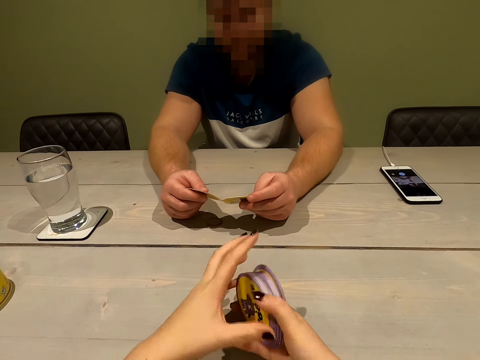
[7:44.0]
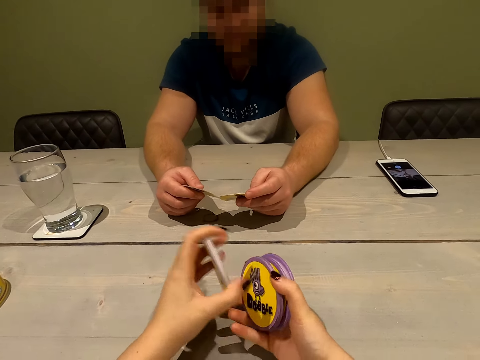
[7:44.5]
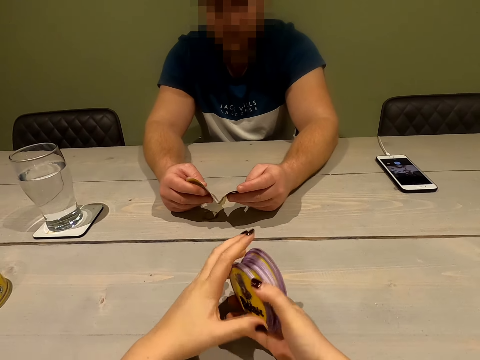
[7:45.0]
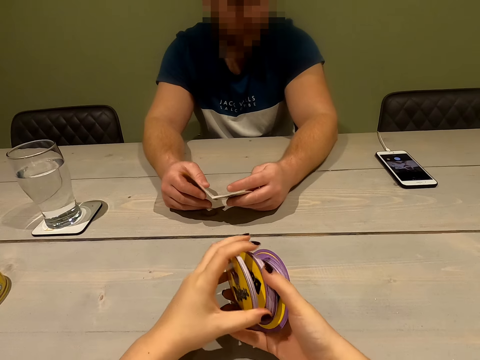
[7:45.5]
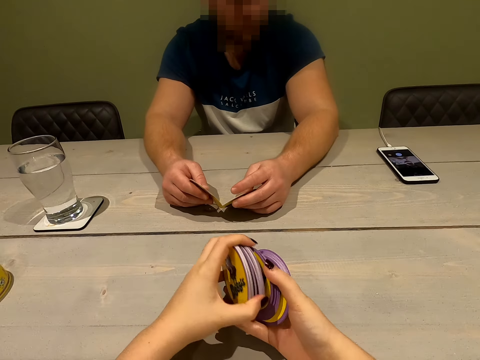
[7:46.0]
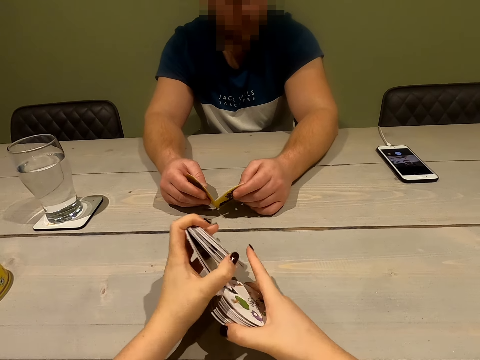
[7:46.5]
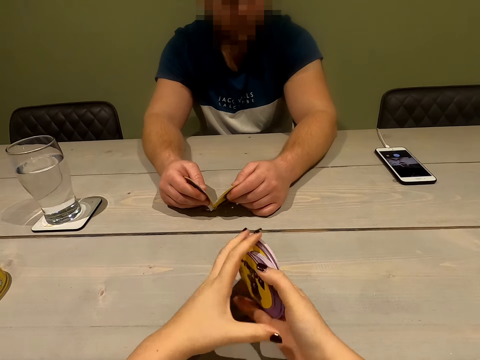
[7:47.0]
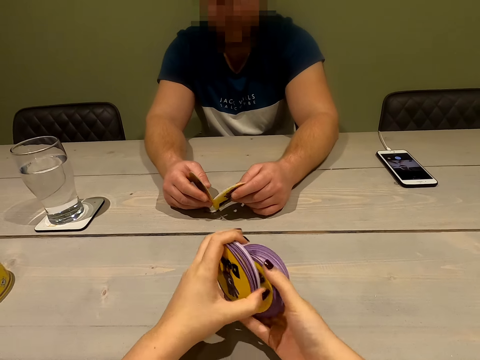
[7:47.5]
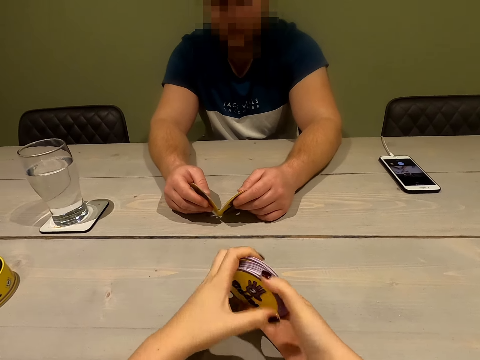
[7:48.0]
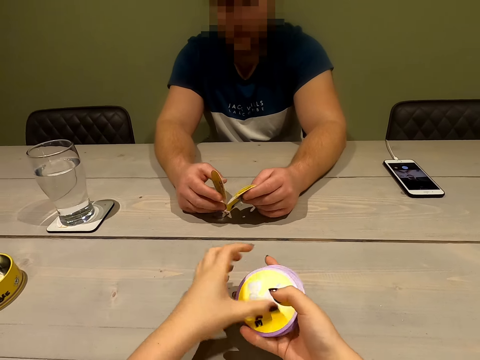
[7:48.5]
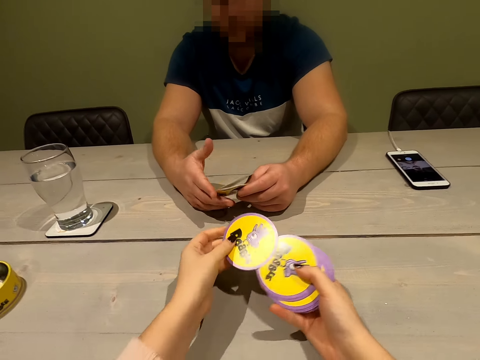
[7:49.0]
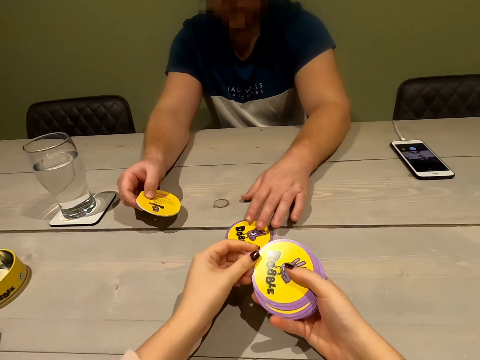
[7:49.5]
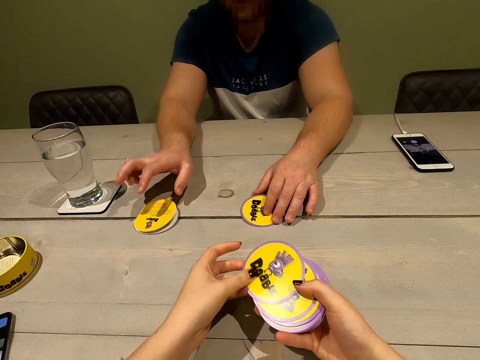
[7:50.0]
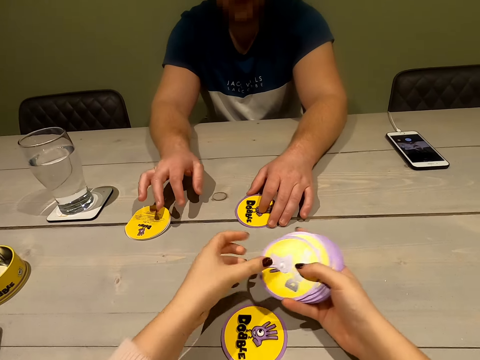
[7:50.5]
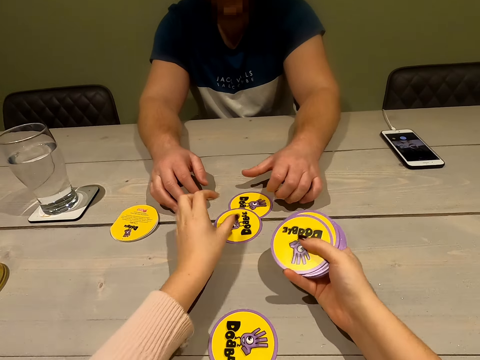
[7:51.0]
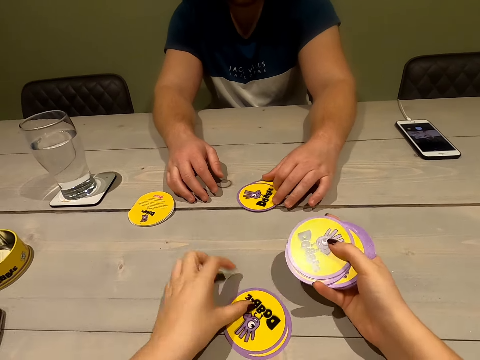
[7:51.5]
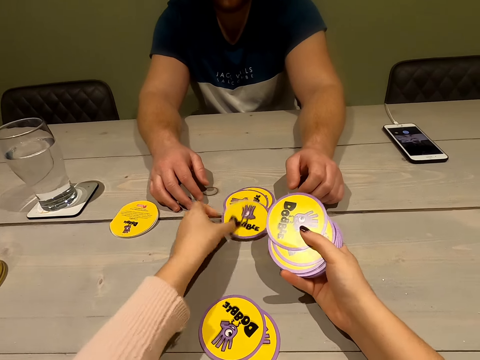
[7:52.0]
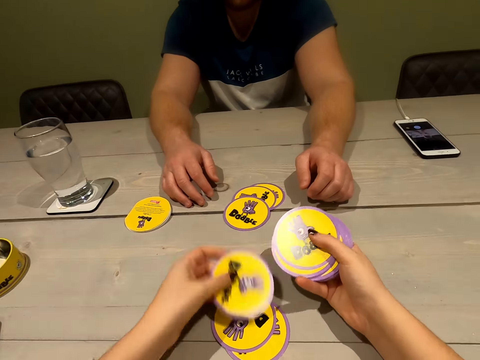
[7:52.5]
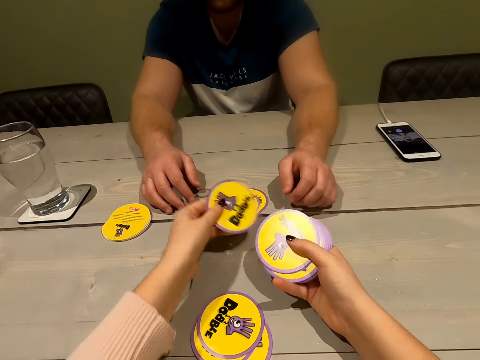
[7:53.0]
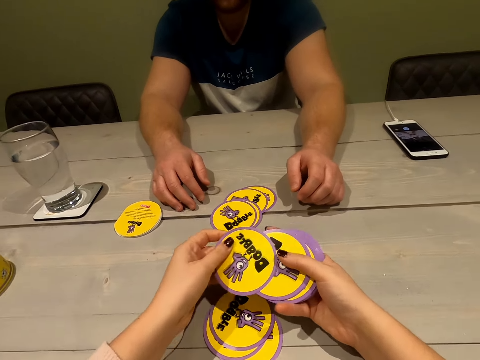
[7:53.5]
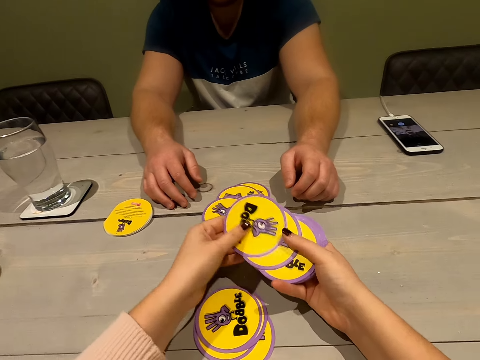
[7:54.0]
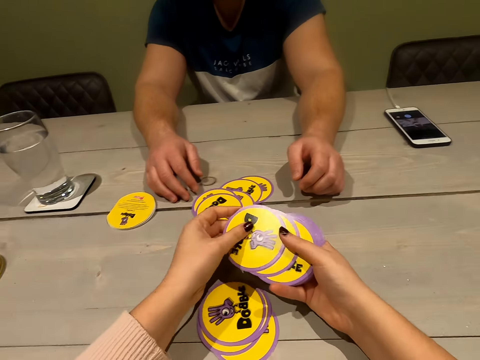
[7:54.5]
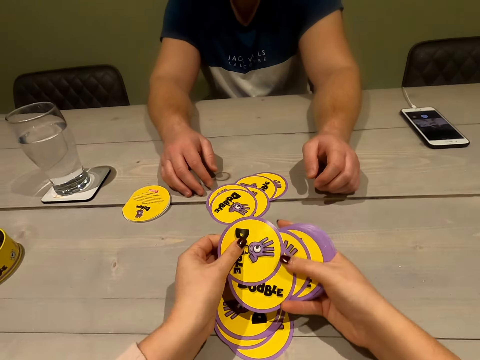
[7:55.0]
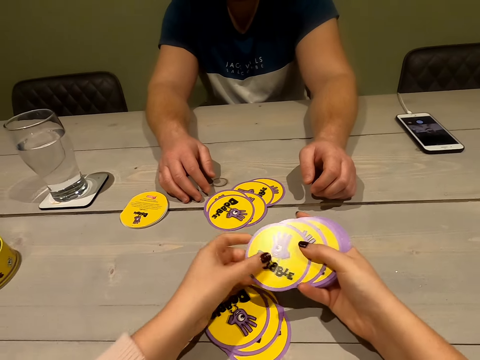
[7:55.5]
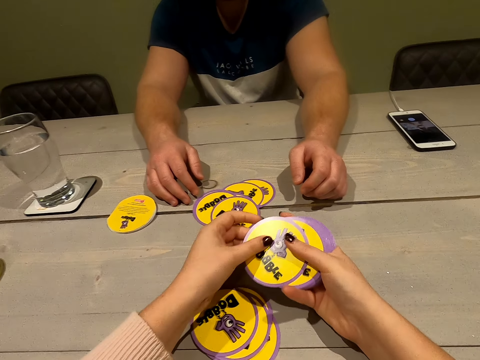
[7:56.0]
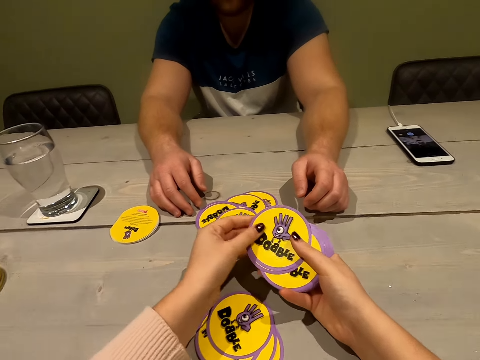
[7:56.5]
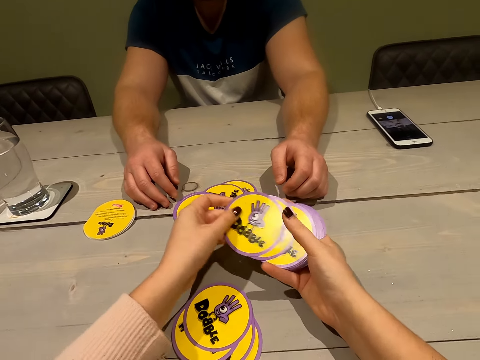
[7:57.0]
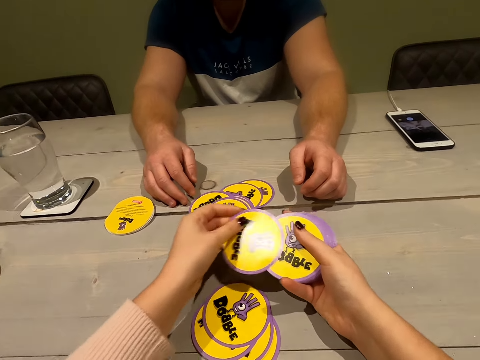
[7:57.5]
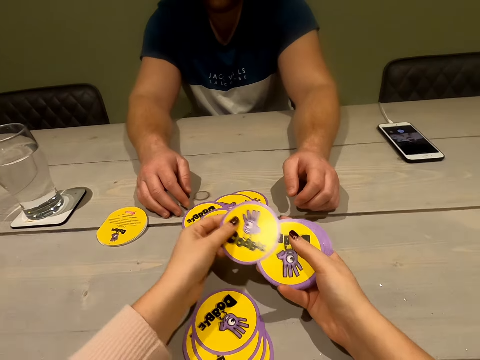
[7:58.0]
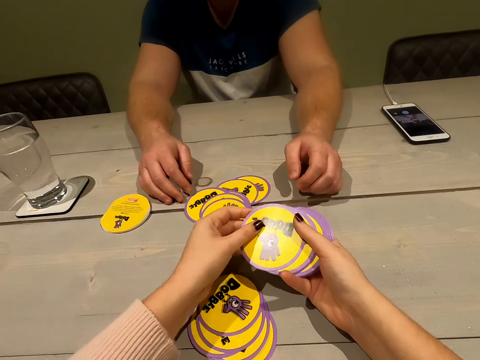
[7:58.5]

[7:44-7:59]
The camera wearer shuffles the cards on her hands. She separates the cards and shares the cards out on the table. A person puts the book down. The person moves the card. The camera wearer separates the cards.

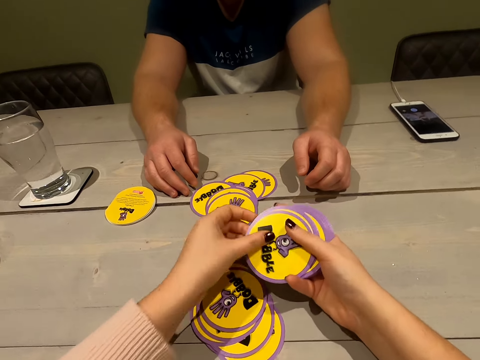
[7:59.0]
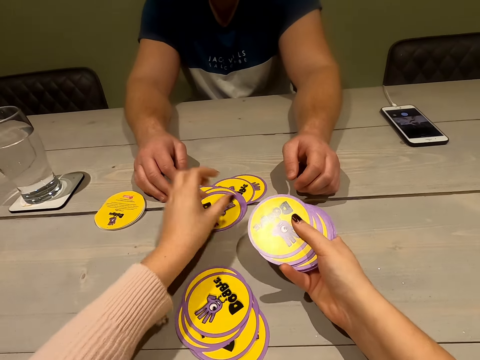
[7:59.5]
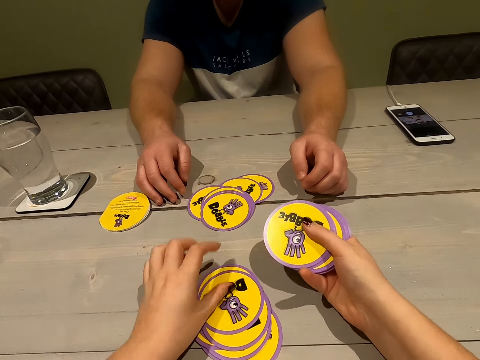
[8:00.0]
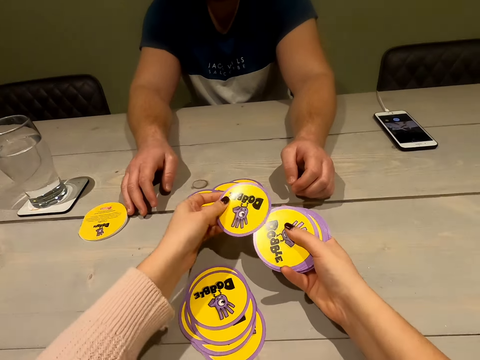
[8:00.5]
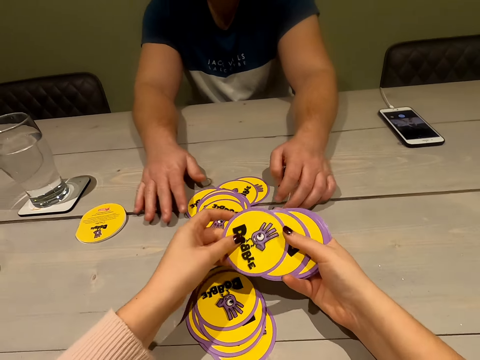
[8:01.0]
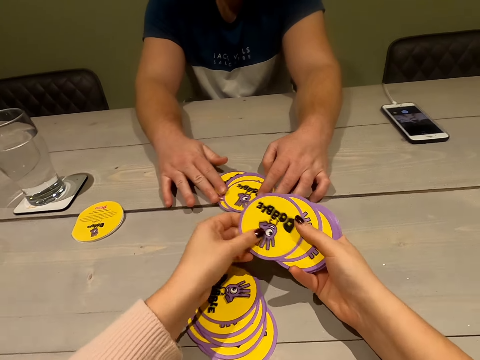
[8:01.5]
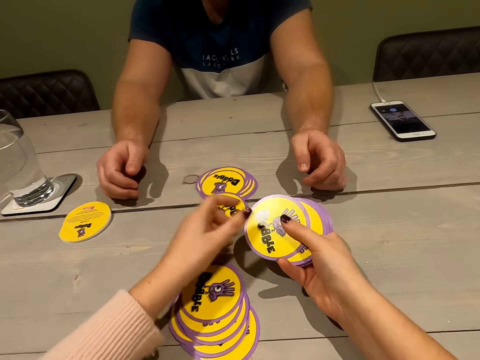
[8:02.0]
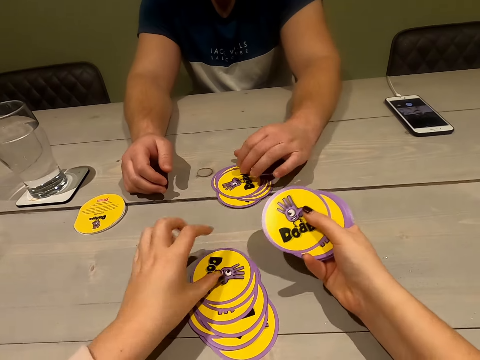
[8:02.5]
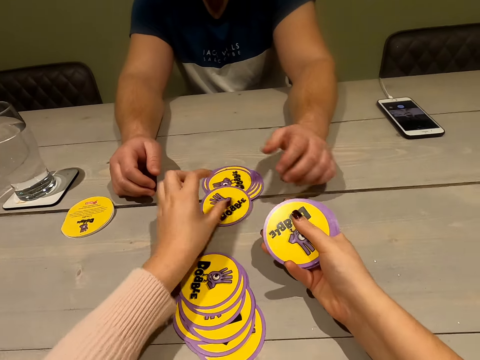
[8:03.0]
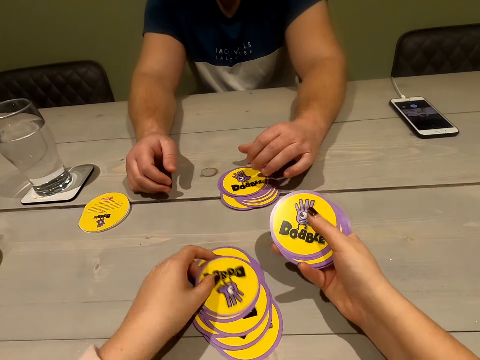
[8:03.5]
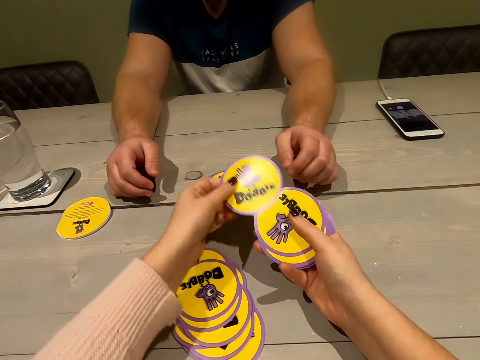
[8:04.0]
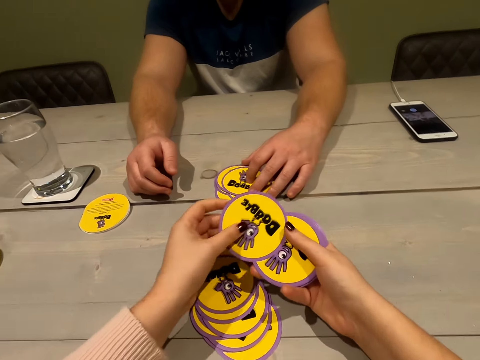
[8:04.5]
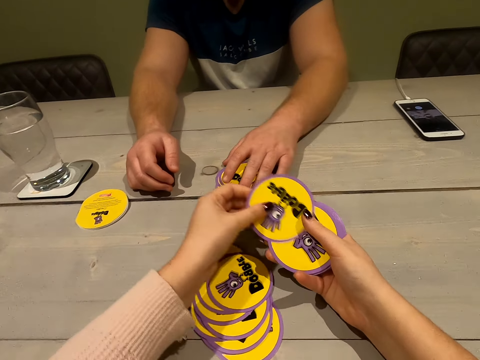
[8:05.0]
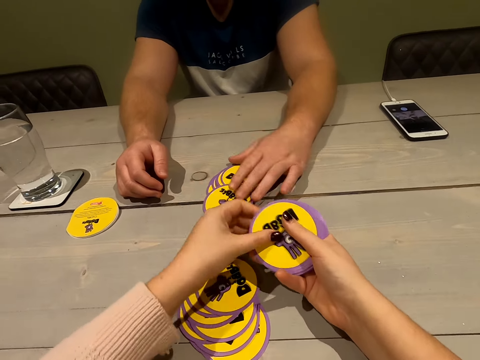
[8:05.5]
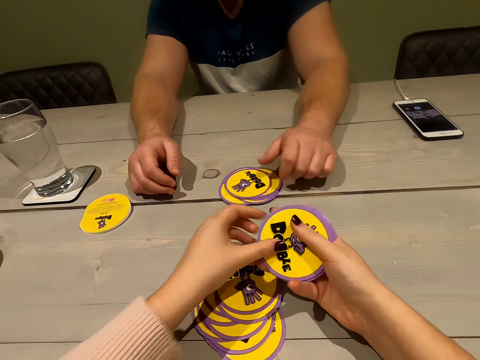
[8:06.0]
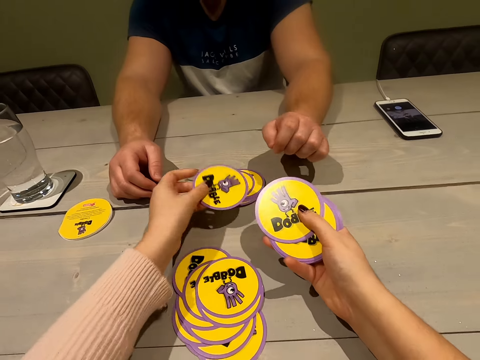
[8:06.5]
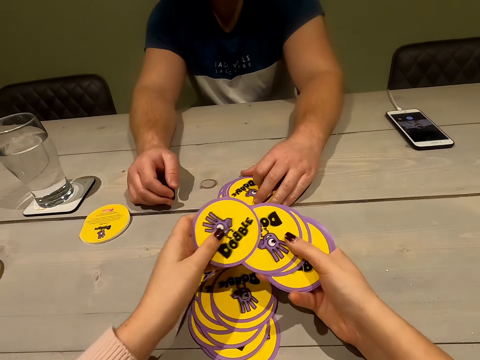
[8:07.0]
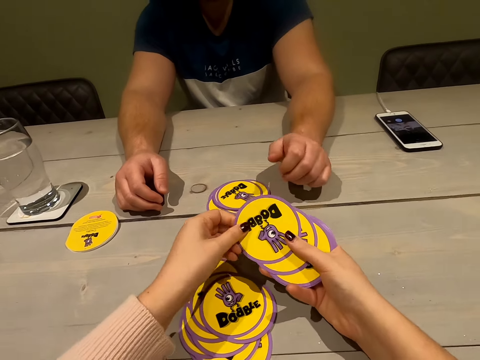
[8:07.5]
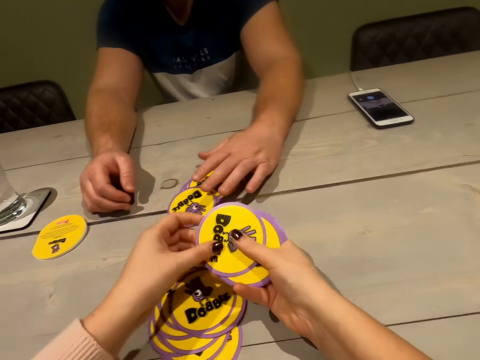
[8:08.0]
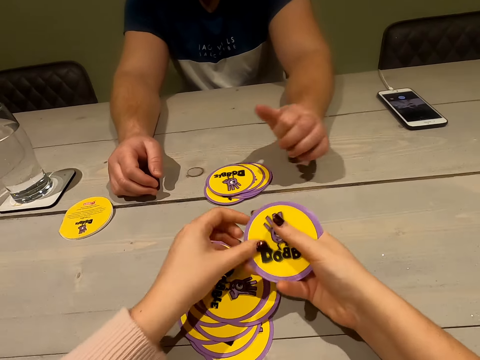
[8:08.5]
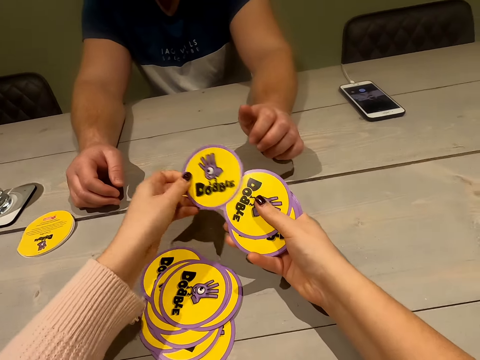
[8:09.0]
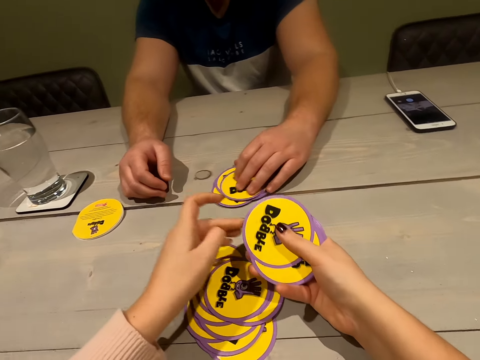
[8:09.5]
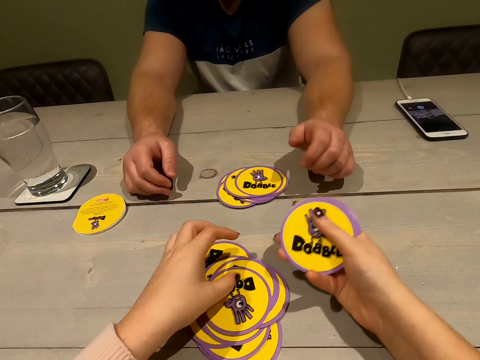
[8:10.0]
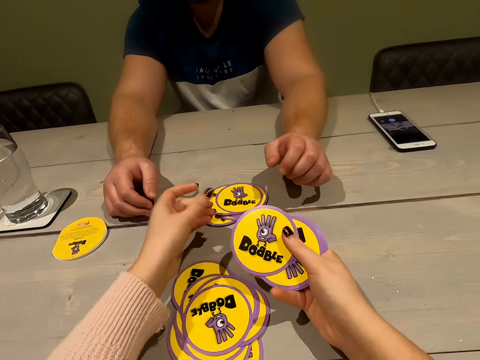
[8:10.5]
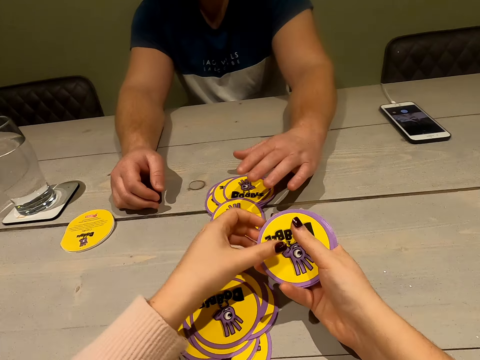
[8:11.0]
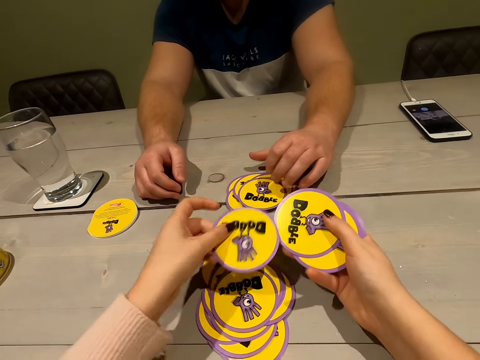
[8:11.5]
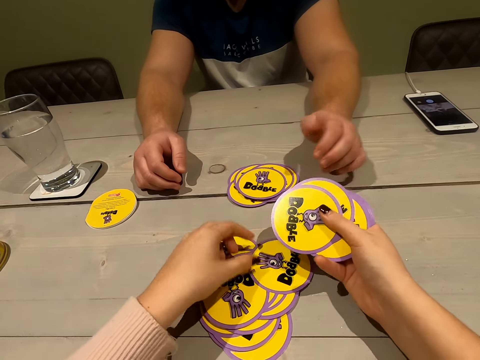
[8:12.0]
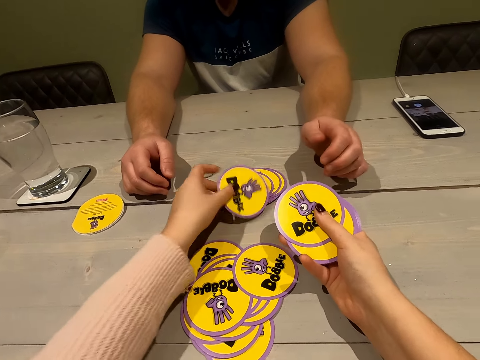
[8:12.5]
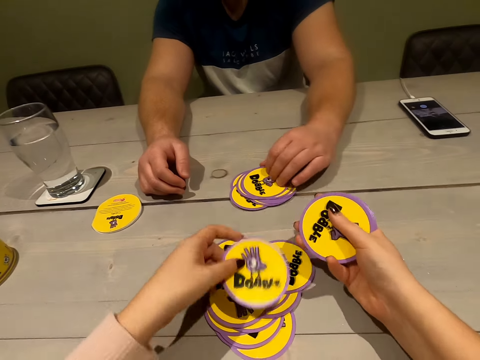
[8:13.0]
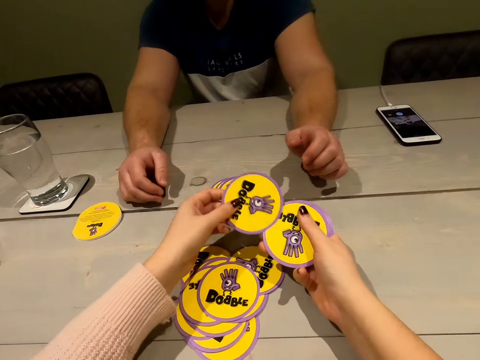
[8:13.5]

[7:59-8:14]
A man moves the small round book to the side. The man puts the cards together, puts the cards on position, and puts his cards together.
